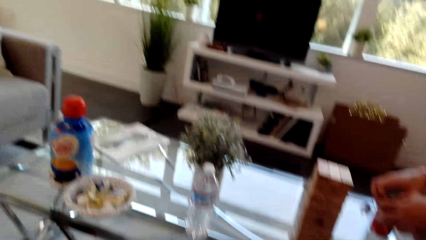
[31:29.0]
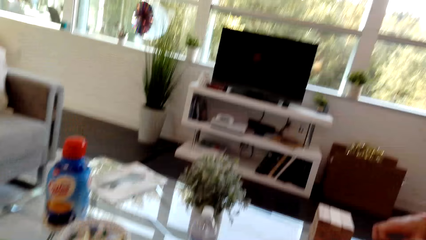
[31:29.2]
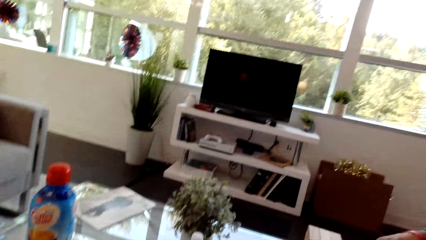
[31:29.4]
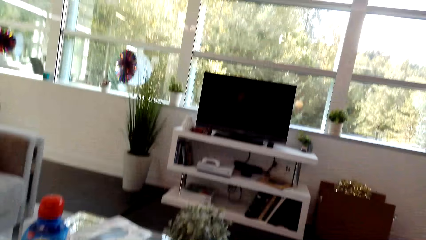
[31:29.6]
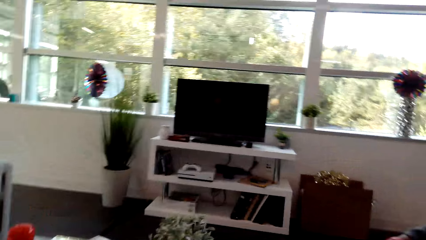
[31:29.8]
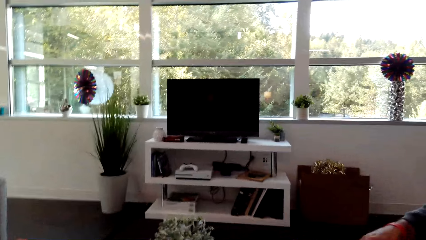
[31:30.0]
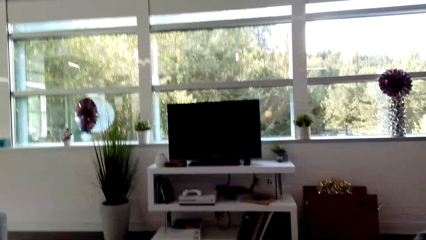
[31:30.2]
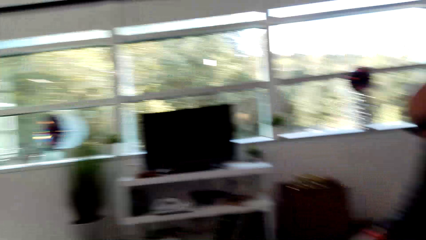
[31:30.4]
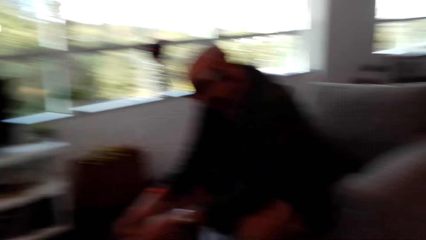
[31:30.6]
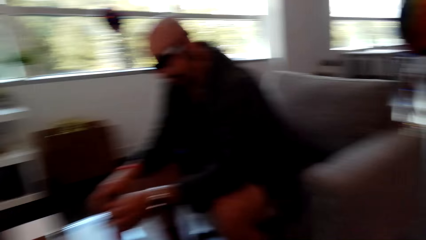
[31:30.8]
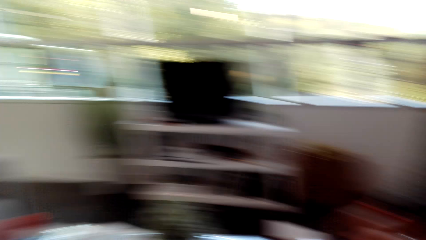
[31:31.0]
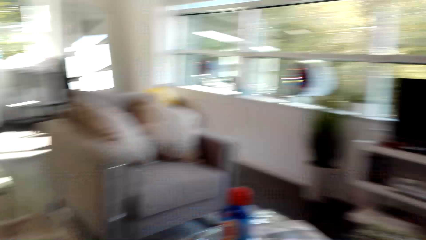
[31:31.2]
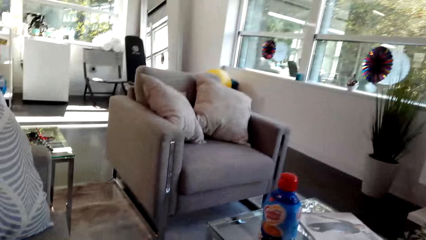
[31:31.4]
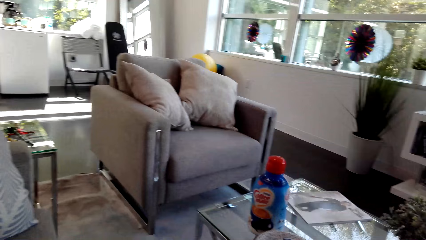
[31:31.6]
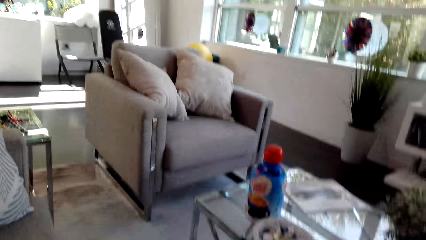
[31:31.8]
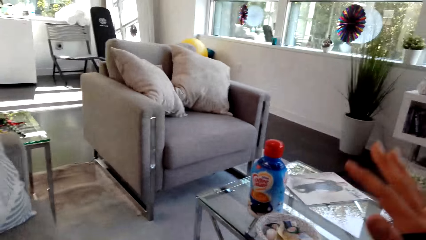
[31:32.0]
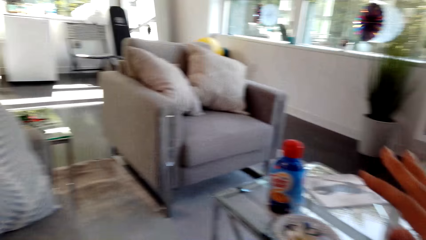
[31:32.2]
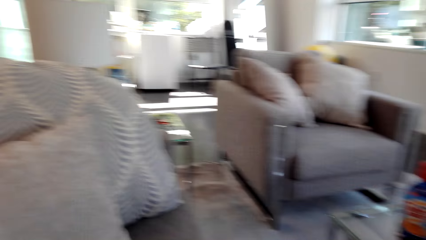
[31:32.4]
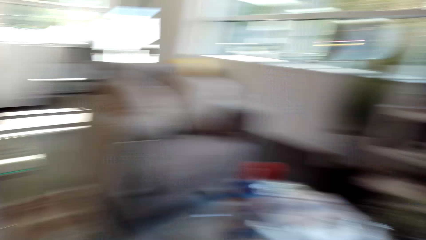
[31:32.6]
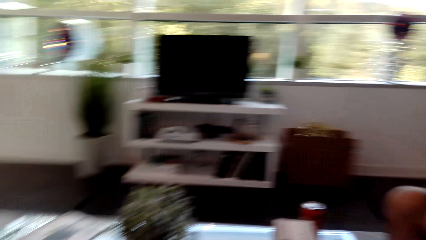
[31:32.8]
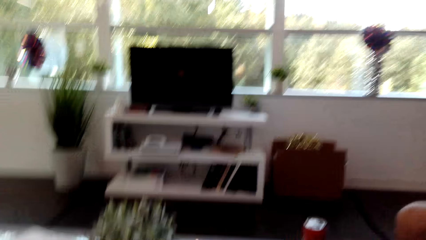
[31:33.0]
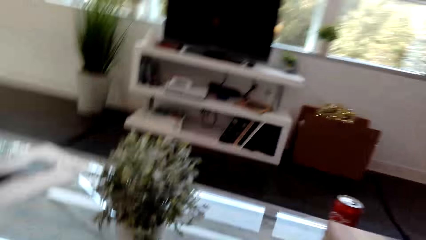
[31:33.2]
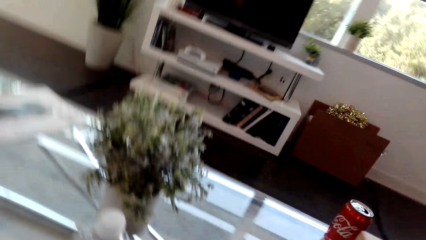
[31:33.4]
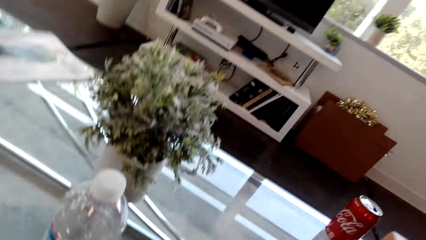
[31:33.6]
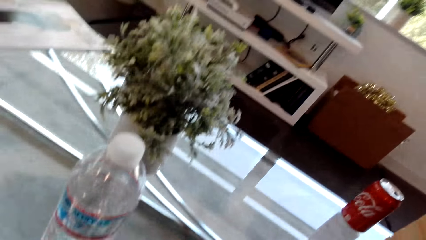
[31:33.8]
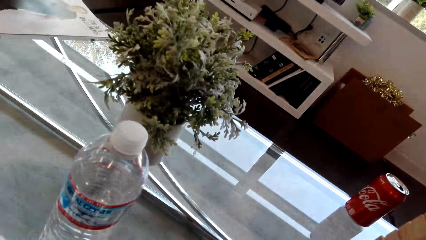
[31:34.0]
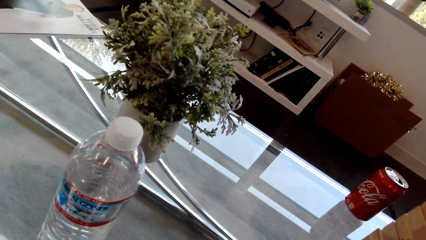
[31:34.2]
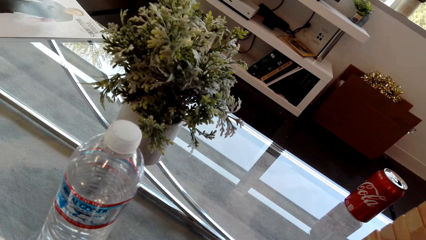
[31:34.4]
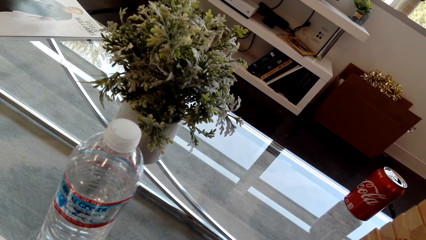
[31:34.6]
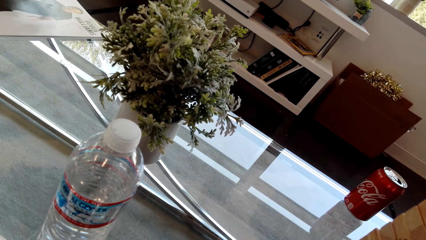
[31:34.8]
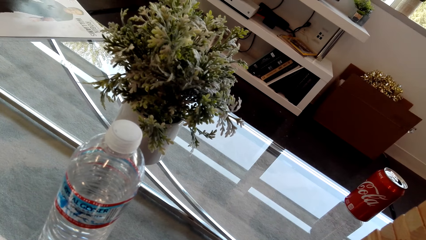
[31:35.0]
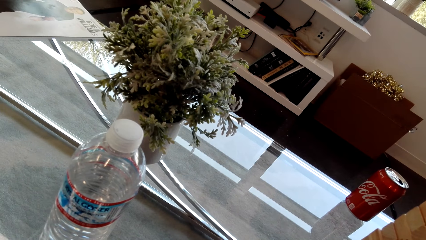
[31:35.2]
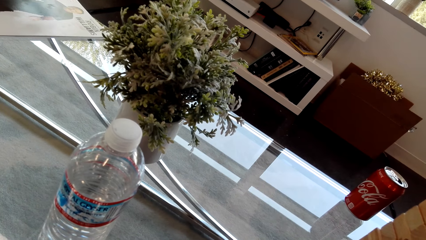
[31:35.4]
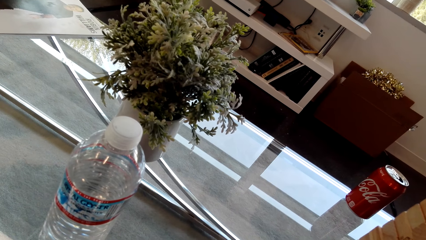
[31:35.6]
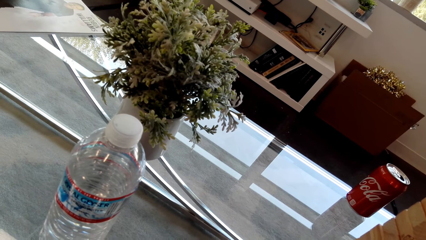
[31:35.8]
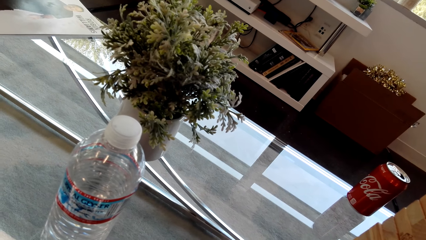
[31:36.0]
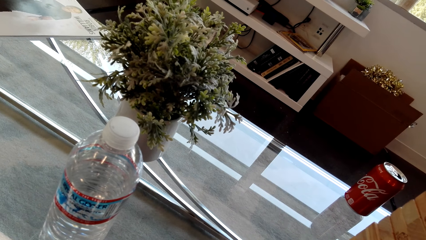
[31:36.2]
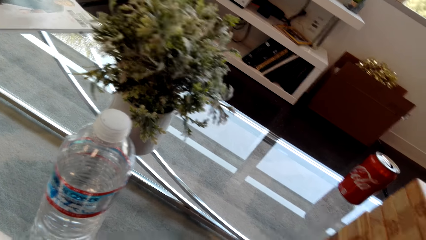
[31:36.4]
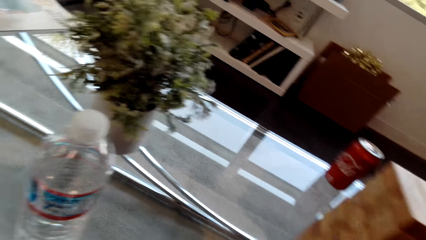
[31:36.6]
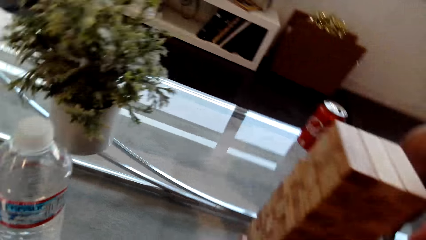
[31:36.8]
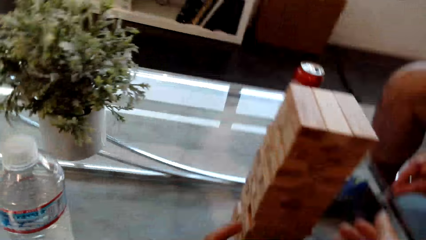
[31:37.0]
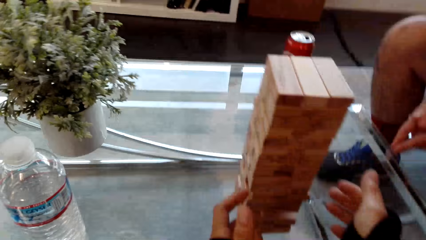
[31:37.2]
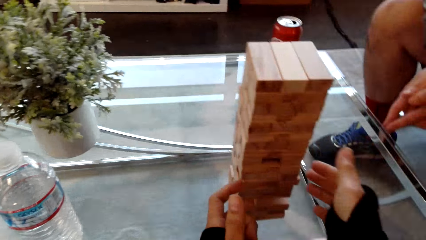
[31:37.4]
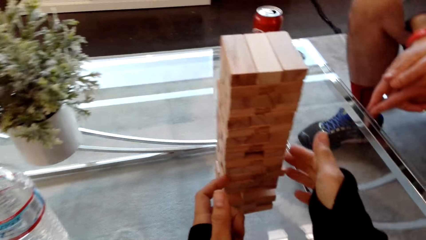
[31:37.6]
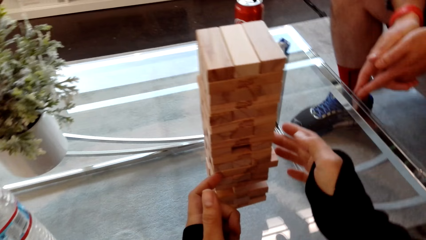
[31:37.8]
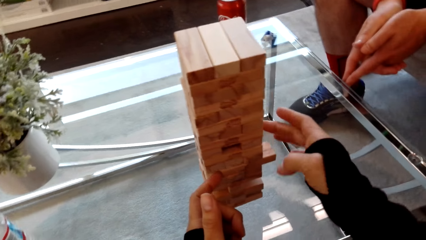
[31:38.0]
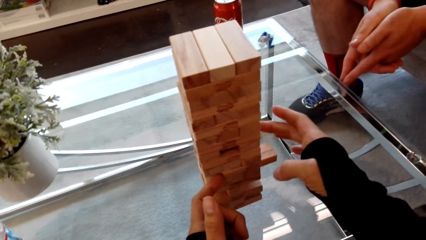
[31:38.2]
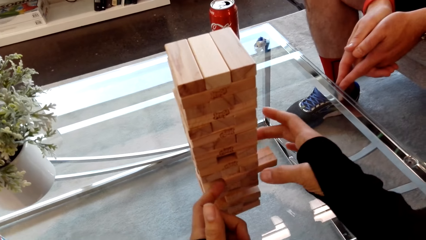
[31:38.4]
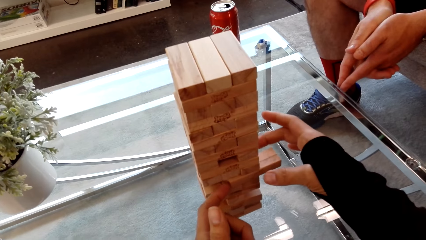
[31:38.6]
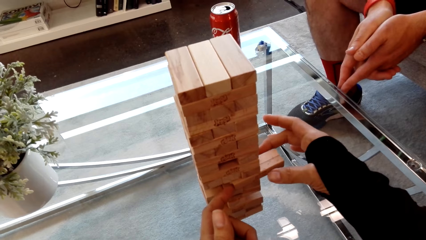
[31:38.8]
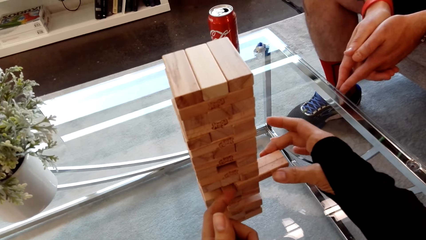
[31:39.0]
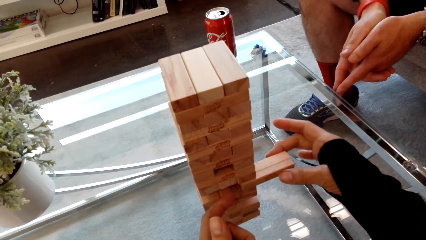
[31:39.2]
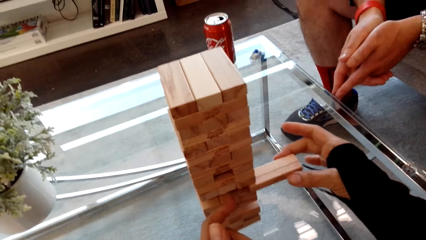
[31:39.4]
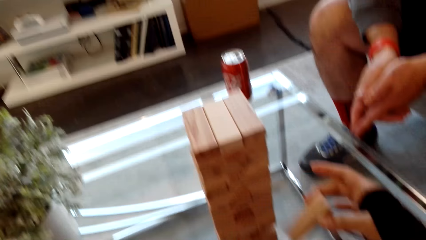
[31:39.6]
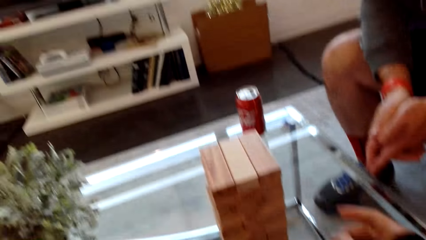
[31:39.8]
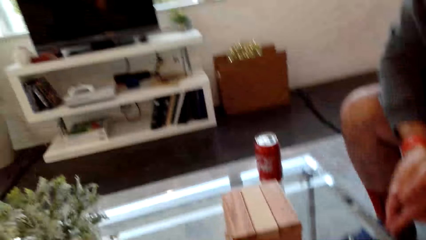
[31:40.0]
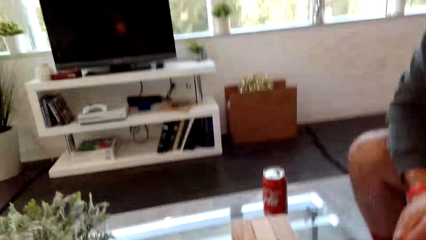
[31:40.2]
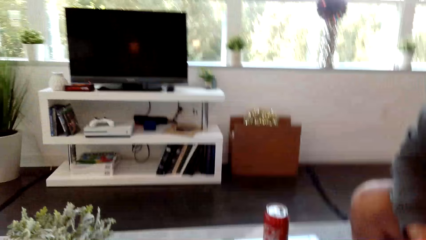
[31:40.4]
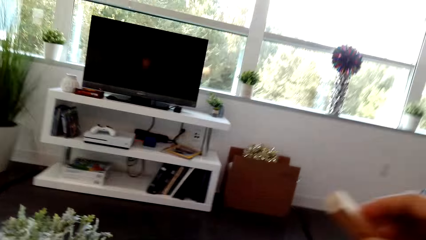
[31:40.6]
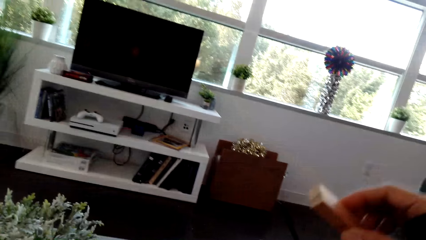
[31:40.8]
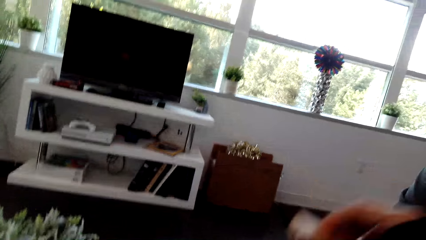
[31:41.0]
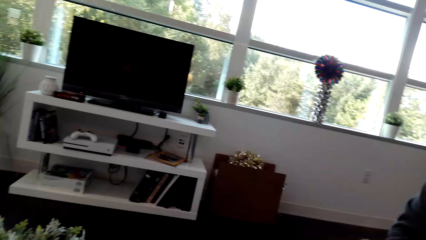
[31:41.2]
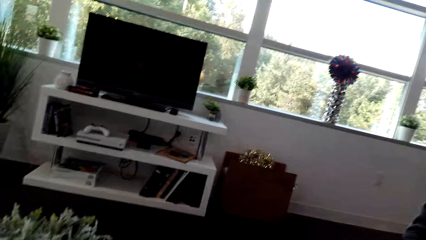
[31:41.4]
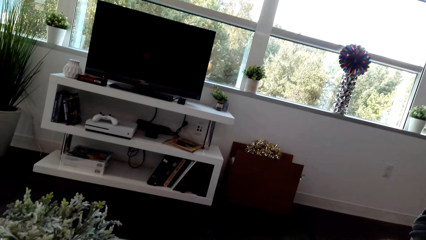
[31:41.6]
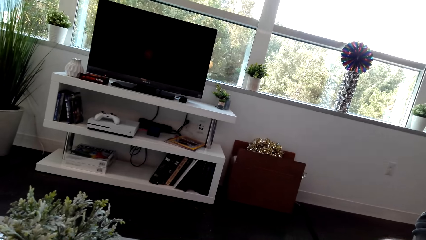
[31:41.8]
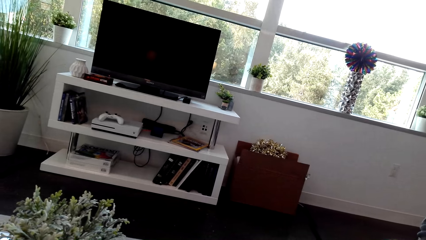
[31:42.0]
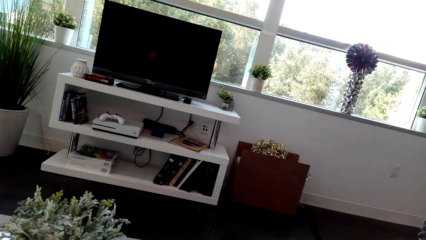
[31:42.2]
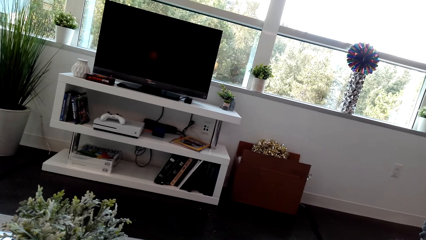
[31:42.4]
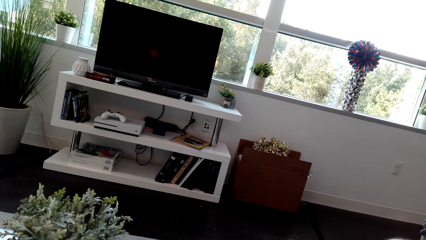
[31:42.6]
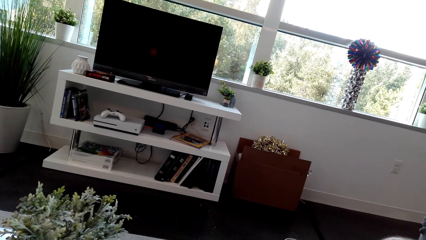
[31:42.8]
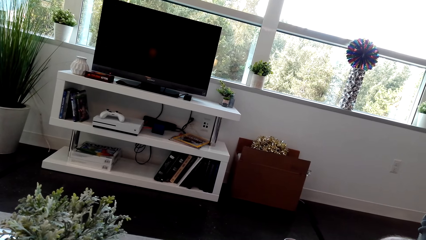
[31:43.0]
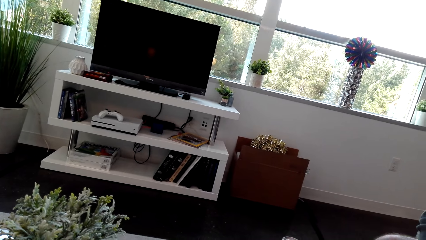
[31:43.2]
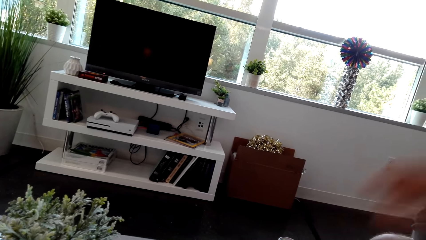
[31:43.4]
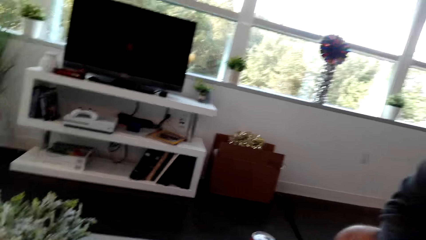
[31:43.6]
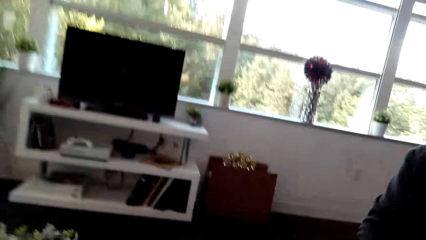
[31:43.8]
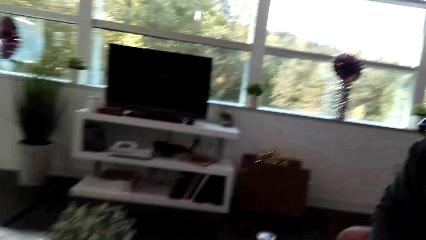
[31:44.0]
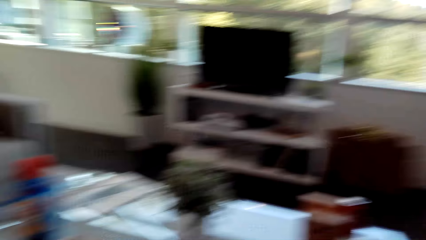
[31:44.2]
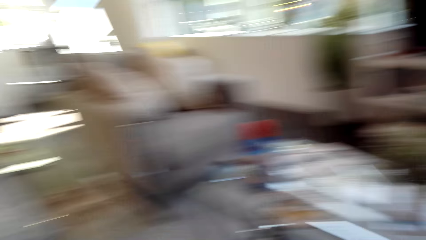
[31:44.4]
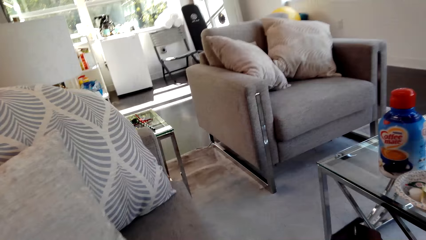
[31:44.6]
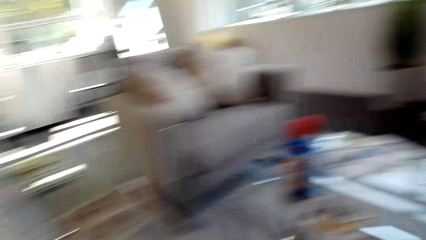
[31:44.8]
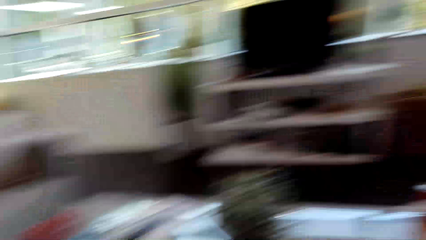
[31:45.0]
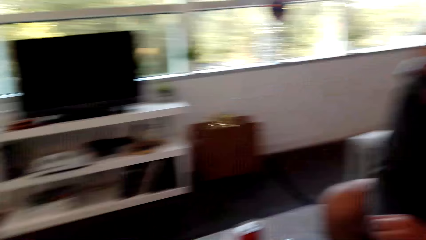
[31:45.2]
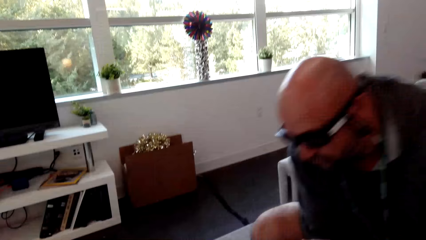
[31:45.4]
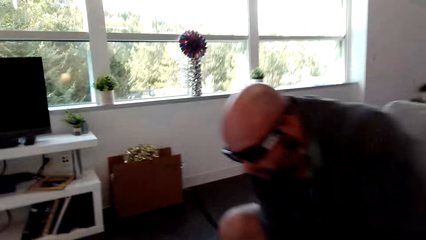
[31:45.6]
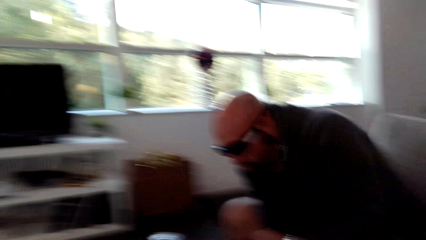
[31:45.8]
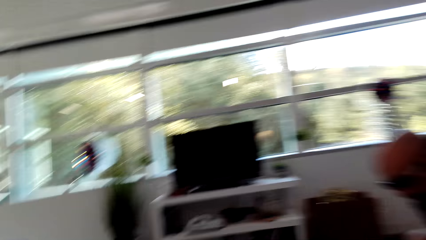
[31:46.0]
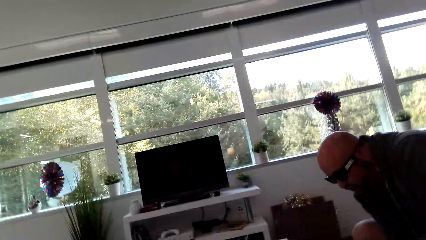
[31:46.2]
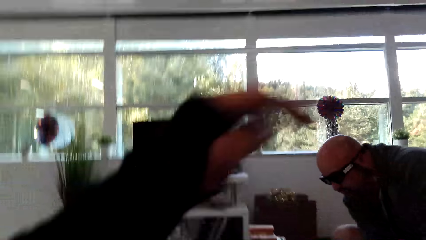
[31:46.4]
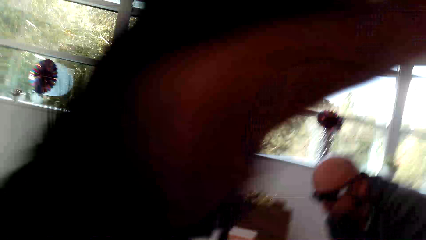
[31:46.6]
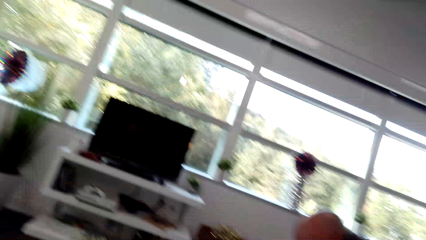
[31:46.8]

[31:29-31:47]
The camera wearer looks around. They play the stacking block game.
